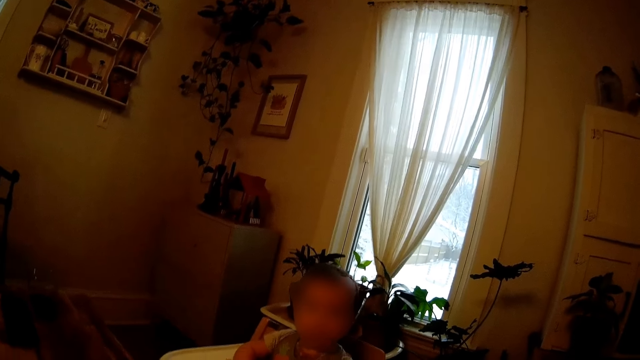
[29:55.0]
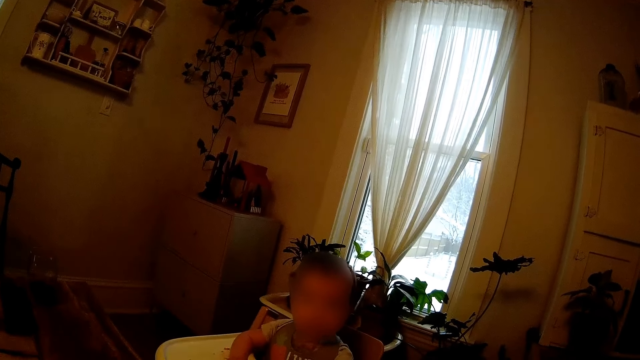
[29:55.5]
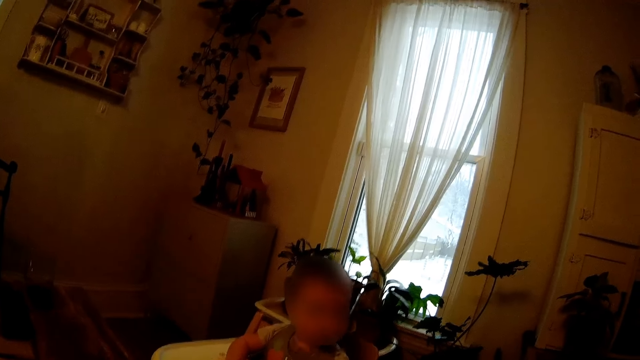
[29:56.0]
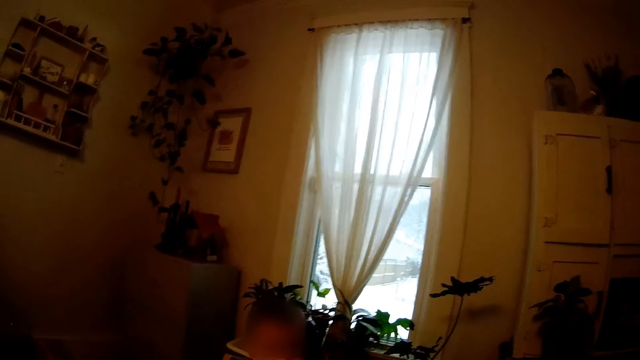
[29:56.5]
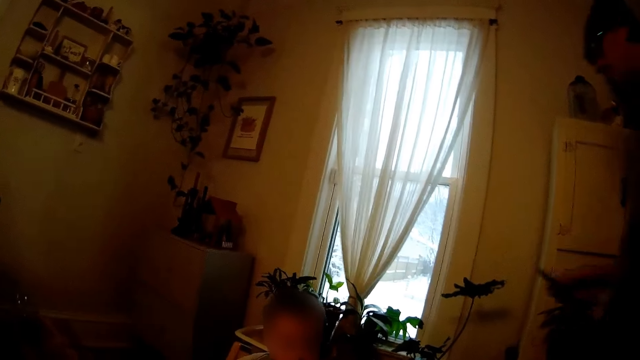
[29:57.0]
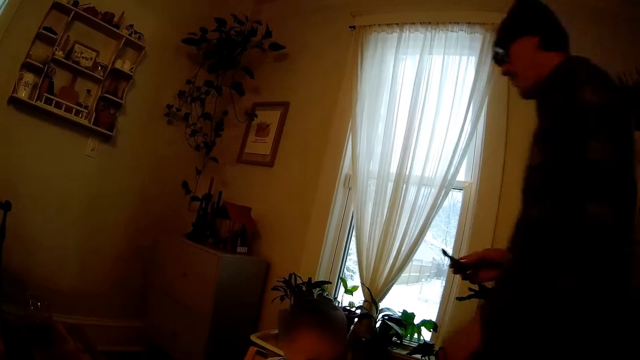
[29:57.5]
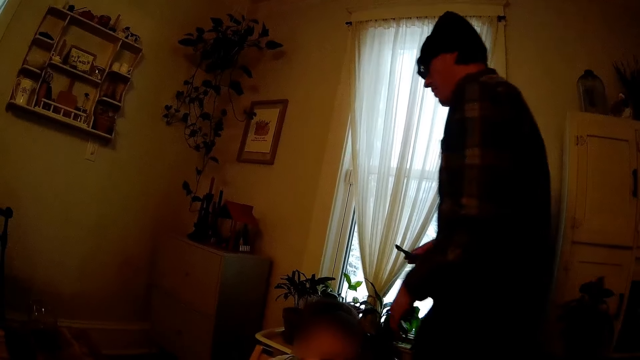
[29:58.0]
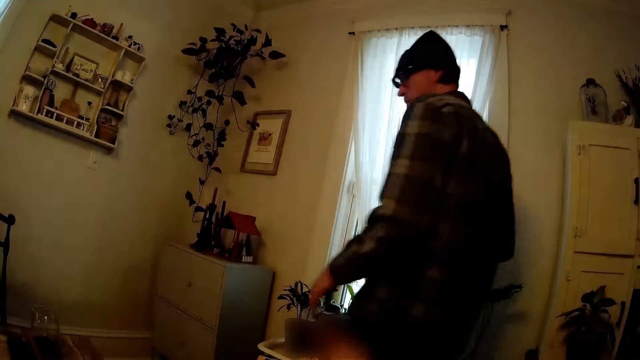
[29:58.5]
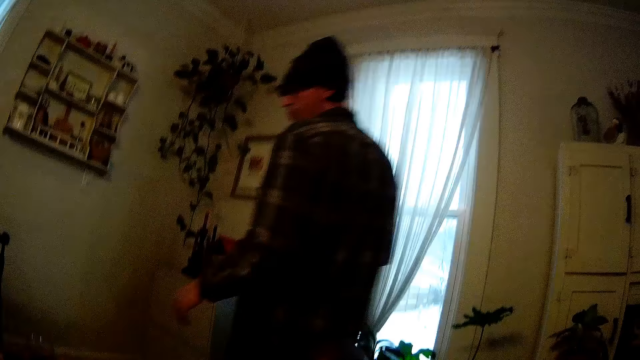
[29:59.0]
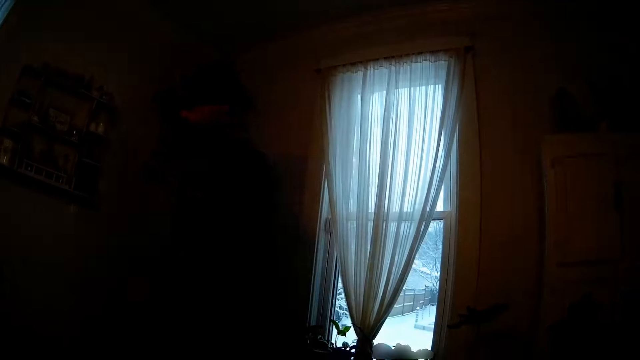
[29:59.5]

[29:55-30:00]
A baby plays around. The man walks towards the table and walks around a room. The camera wearer looks around the room.
